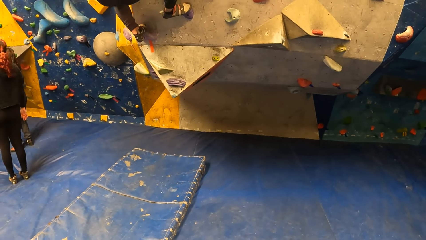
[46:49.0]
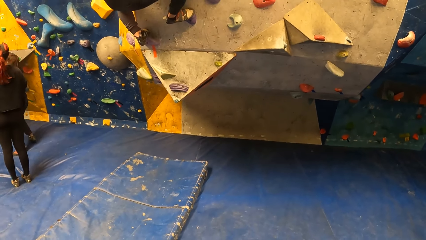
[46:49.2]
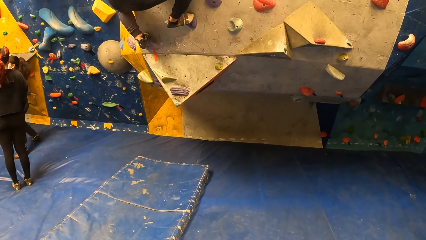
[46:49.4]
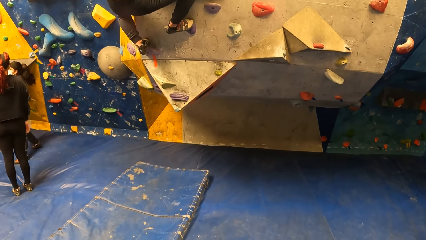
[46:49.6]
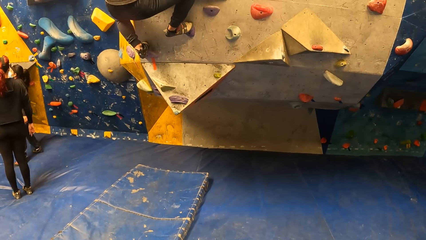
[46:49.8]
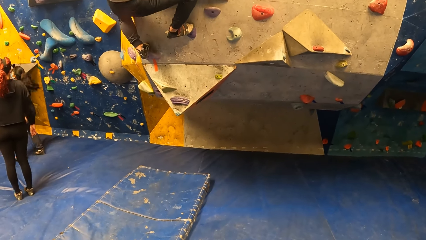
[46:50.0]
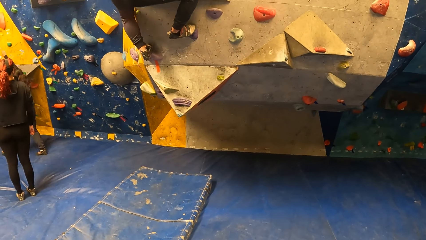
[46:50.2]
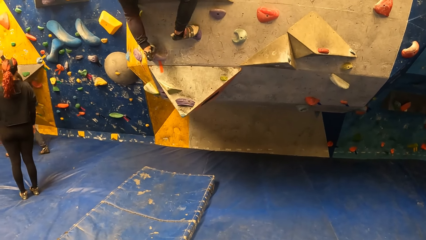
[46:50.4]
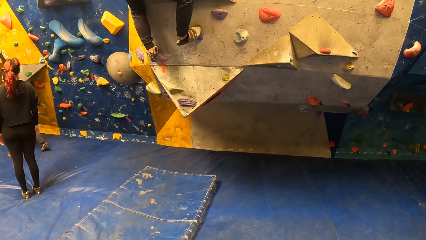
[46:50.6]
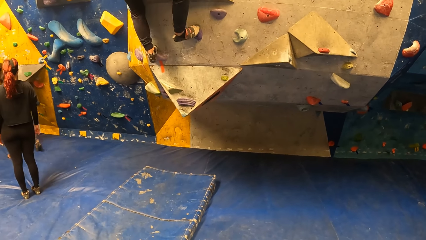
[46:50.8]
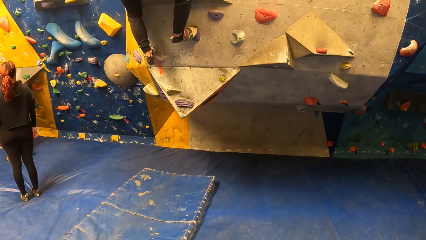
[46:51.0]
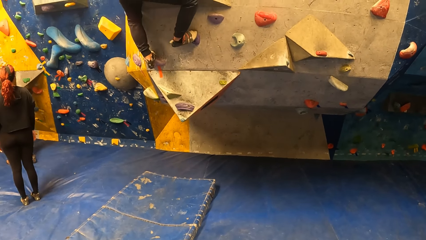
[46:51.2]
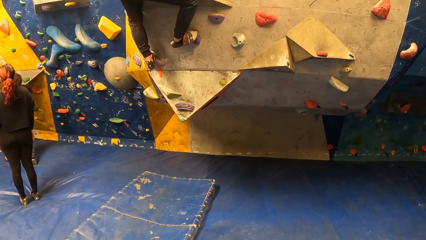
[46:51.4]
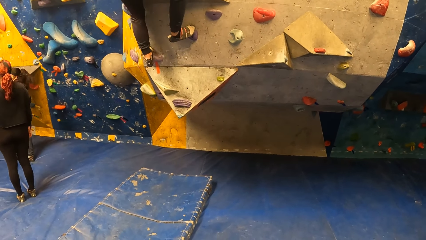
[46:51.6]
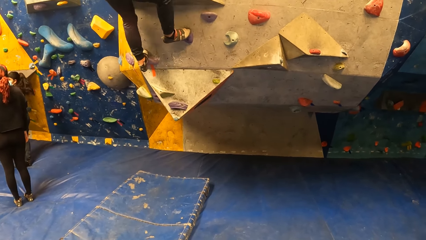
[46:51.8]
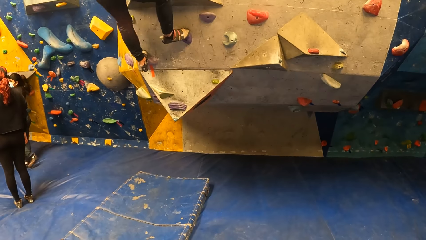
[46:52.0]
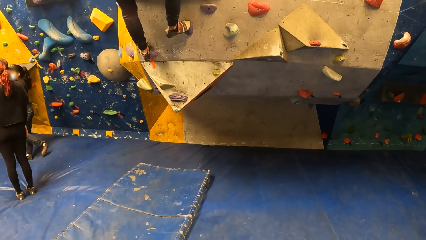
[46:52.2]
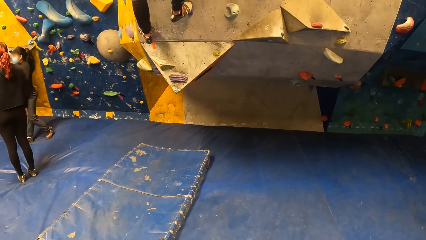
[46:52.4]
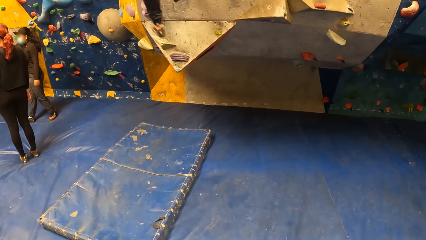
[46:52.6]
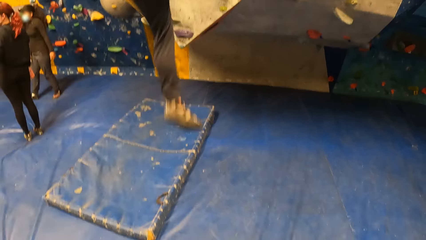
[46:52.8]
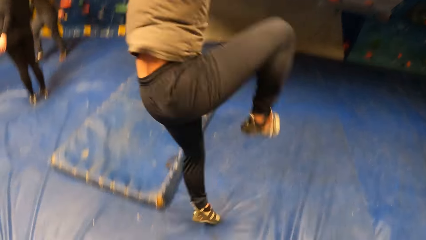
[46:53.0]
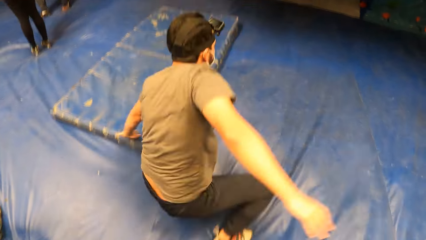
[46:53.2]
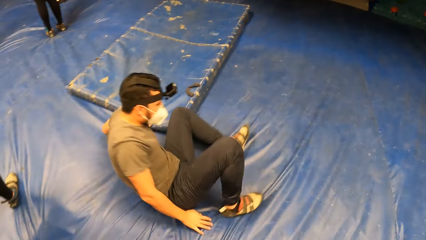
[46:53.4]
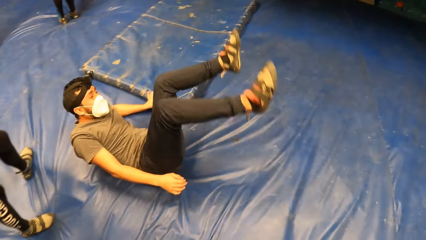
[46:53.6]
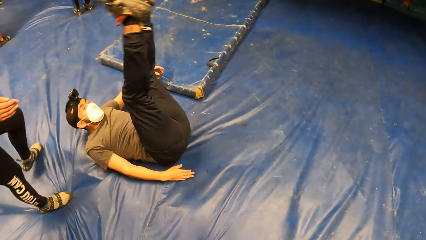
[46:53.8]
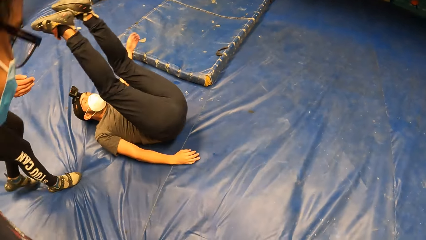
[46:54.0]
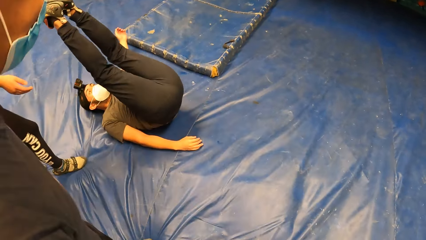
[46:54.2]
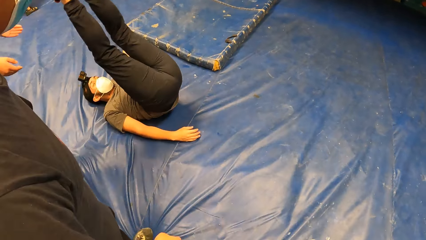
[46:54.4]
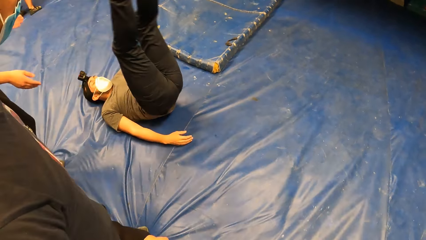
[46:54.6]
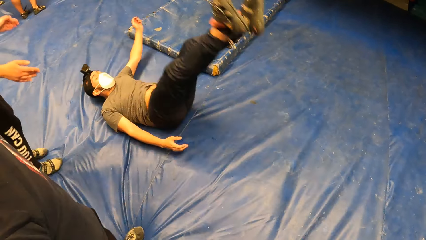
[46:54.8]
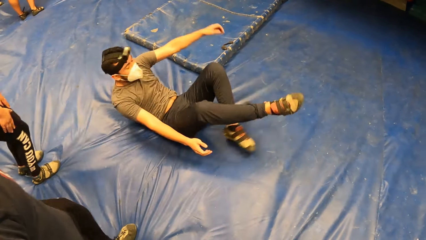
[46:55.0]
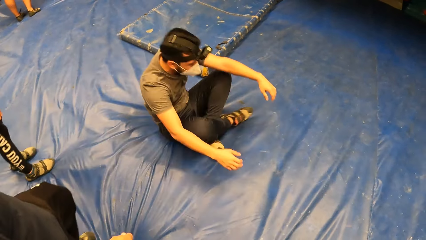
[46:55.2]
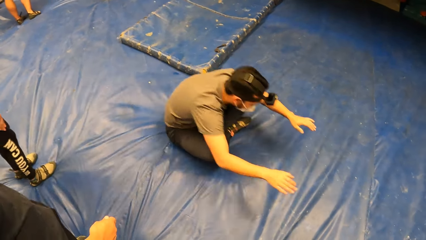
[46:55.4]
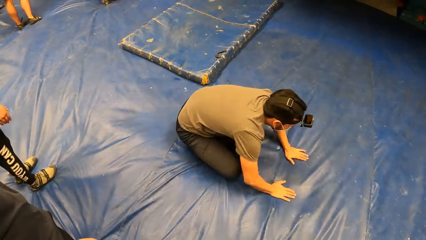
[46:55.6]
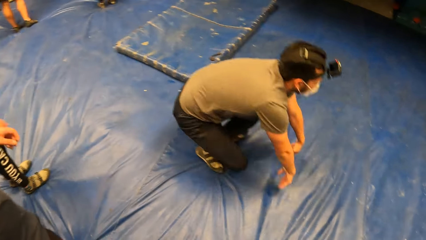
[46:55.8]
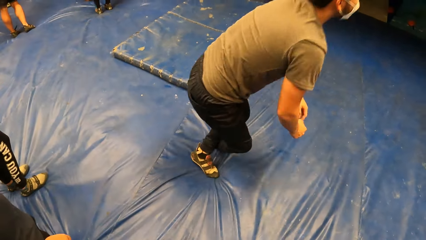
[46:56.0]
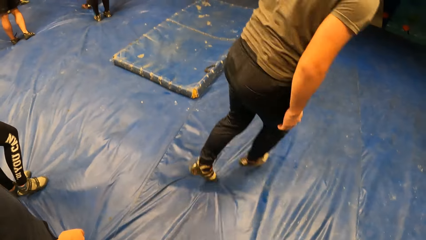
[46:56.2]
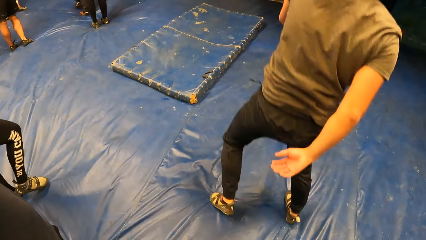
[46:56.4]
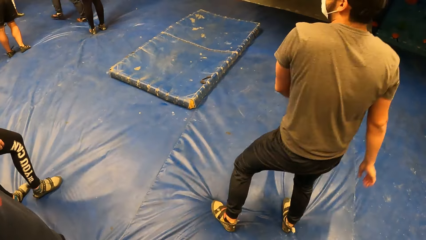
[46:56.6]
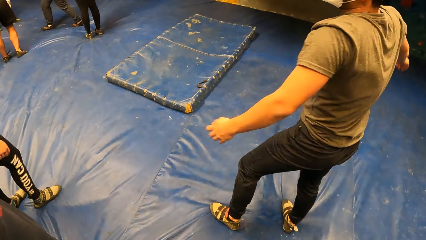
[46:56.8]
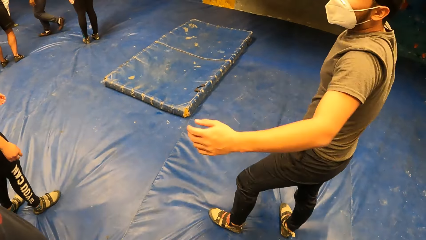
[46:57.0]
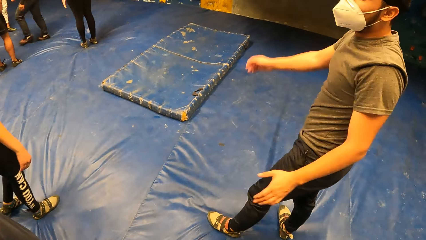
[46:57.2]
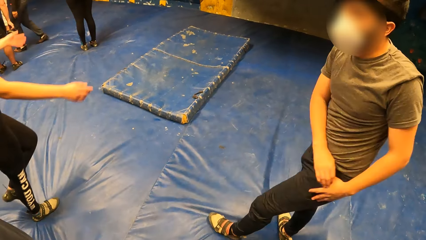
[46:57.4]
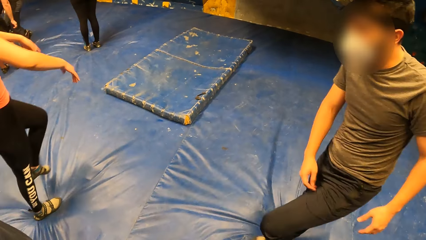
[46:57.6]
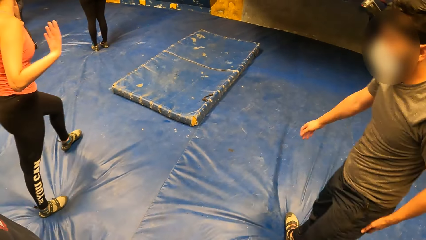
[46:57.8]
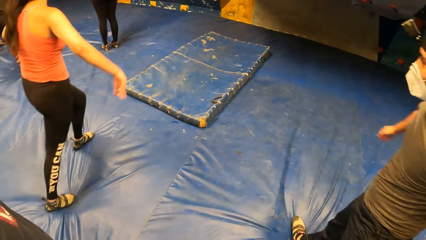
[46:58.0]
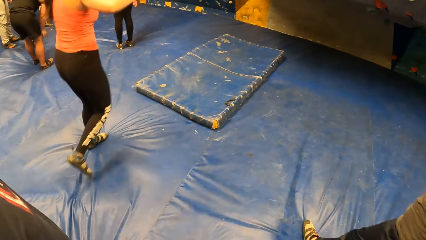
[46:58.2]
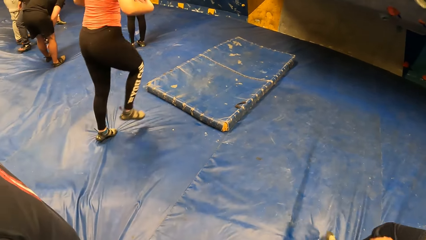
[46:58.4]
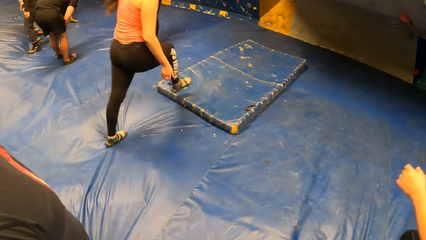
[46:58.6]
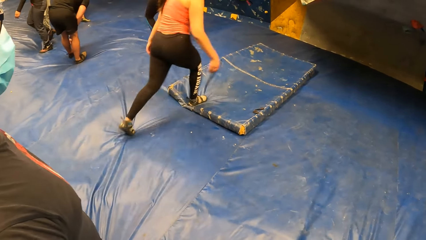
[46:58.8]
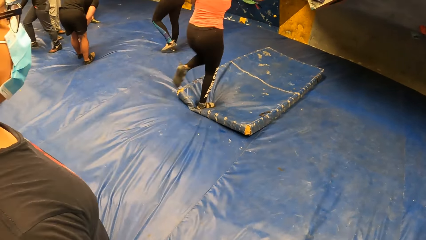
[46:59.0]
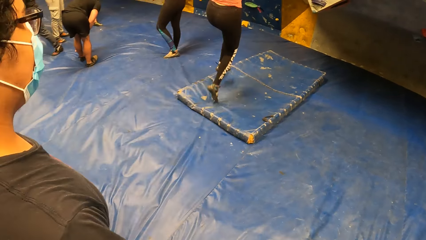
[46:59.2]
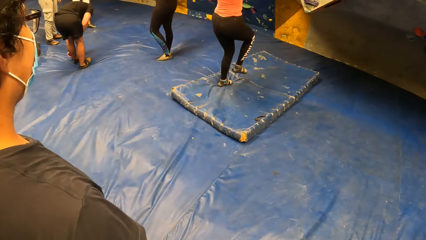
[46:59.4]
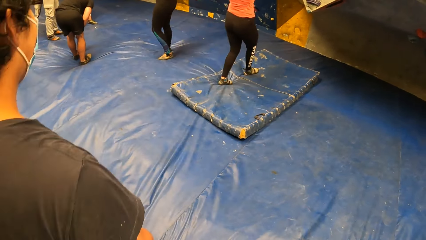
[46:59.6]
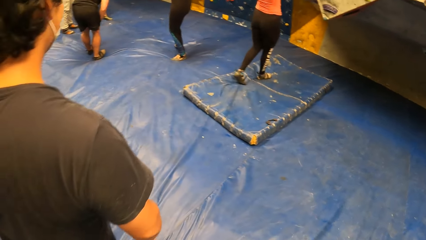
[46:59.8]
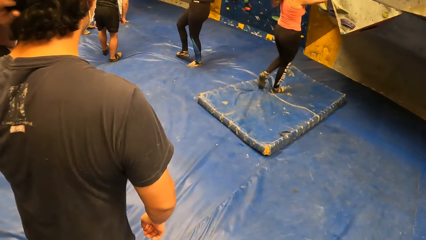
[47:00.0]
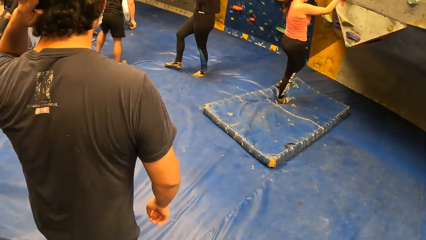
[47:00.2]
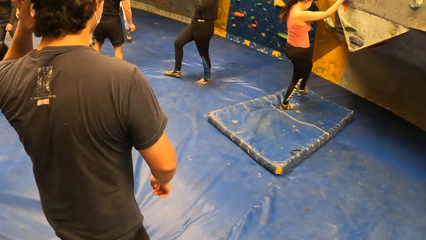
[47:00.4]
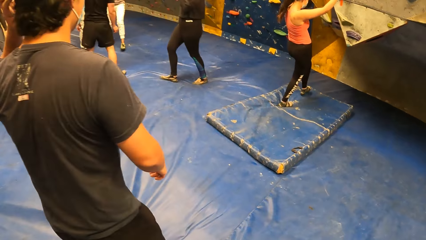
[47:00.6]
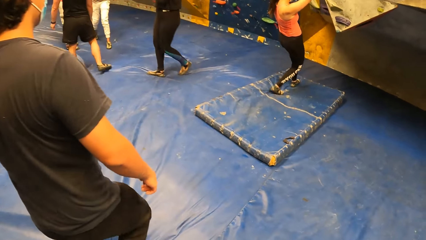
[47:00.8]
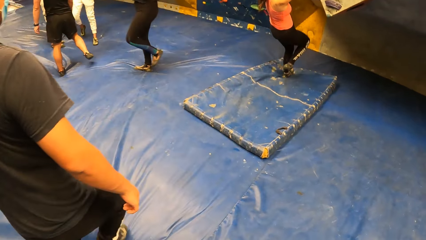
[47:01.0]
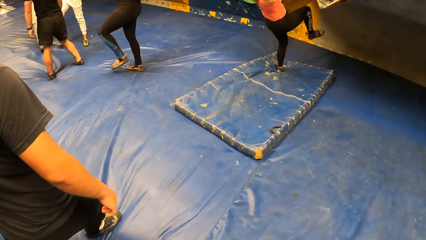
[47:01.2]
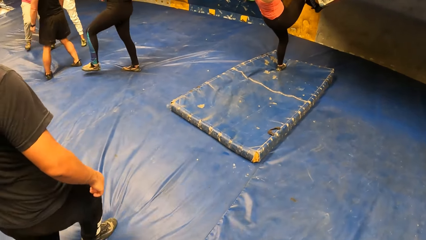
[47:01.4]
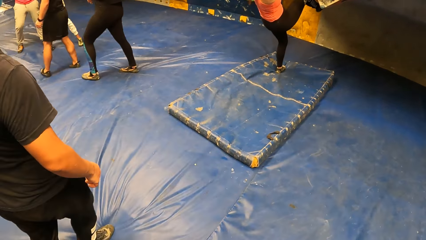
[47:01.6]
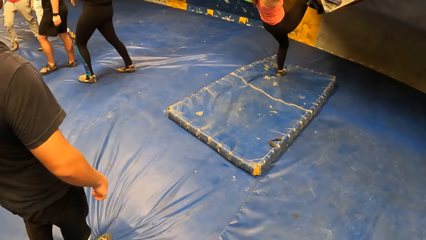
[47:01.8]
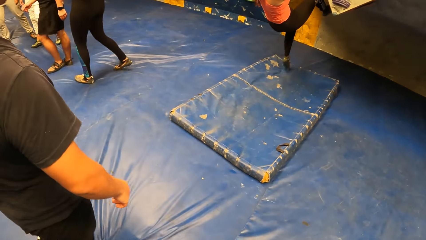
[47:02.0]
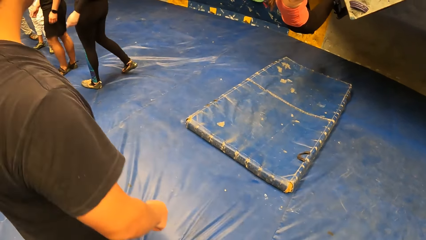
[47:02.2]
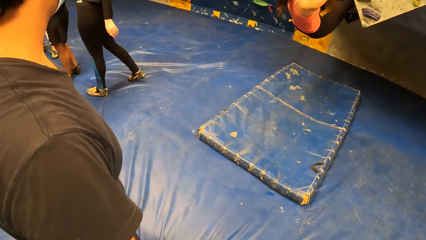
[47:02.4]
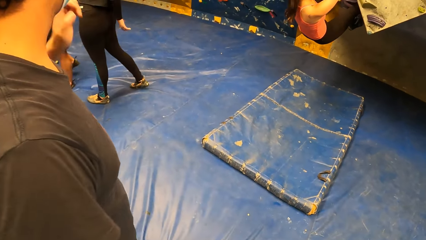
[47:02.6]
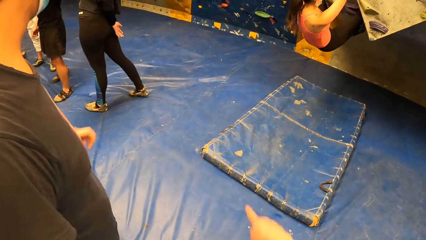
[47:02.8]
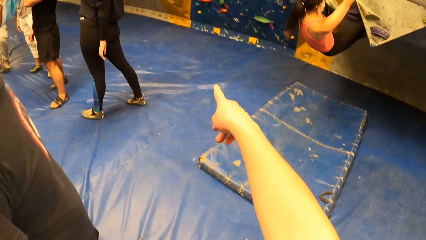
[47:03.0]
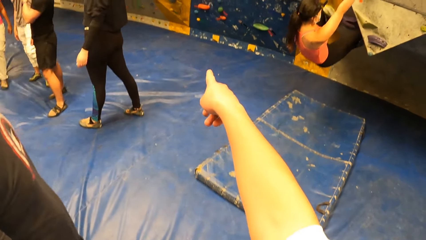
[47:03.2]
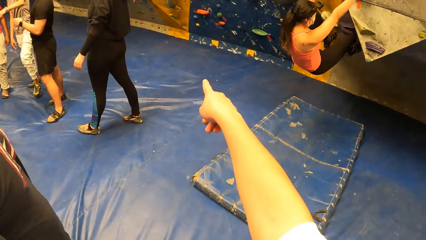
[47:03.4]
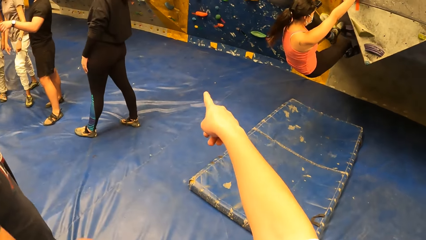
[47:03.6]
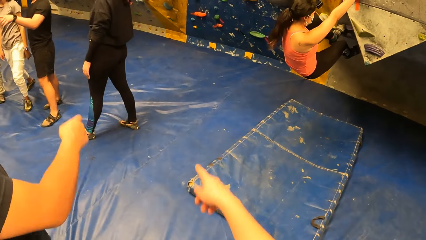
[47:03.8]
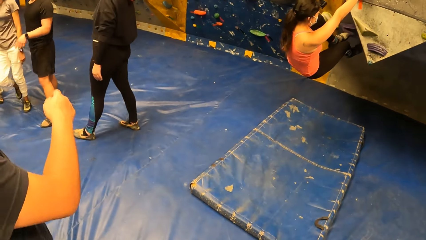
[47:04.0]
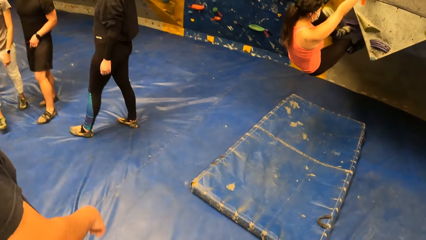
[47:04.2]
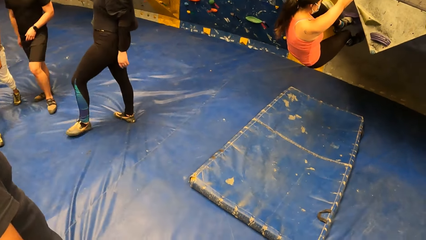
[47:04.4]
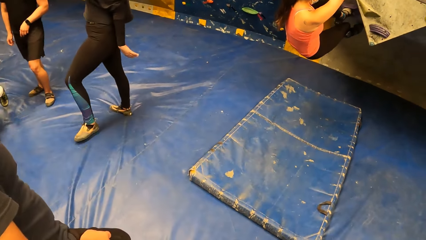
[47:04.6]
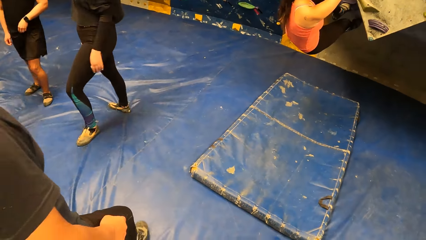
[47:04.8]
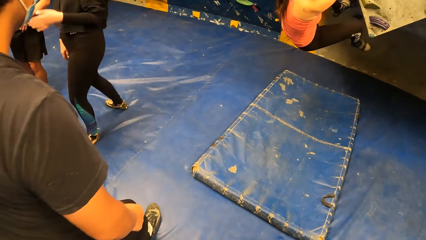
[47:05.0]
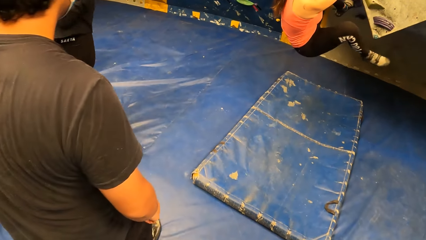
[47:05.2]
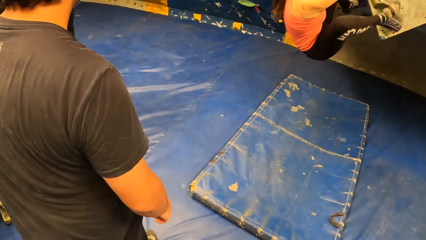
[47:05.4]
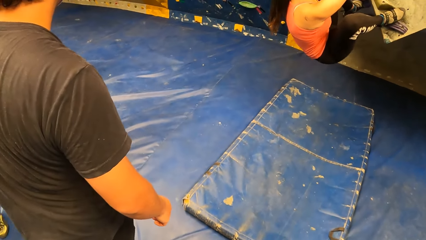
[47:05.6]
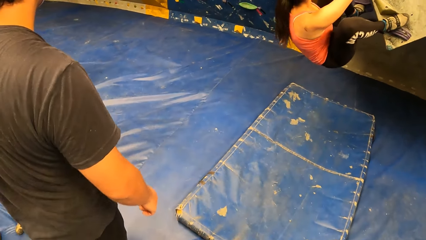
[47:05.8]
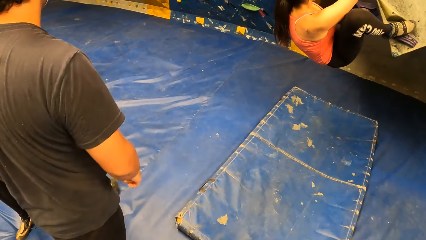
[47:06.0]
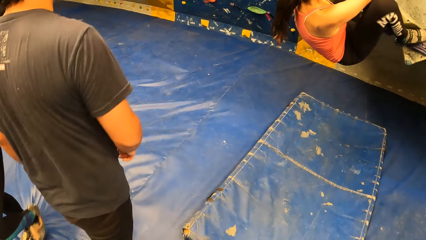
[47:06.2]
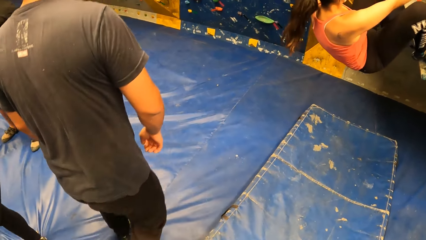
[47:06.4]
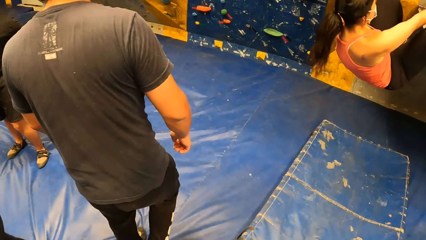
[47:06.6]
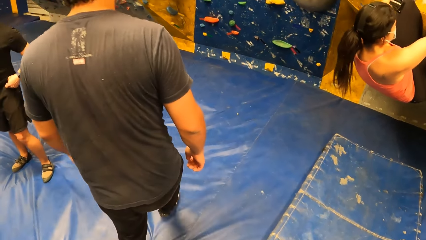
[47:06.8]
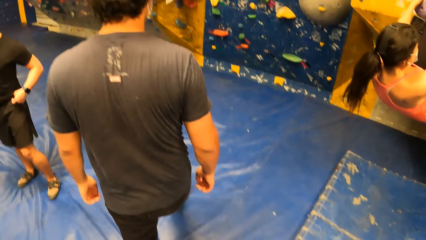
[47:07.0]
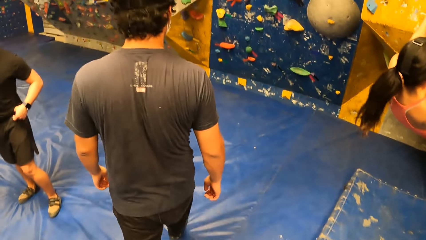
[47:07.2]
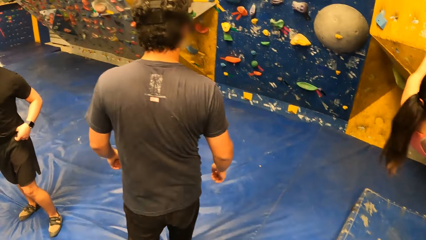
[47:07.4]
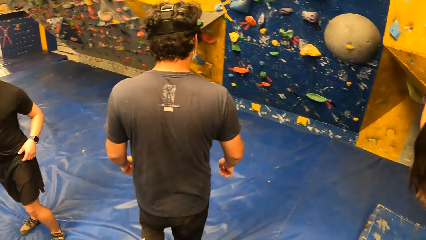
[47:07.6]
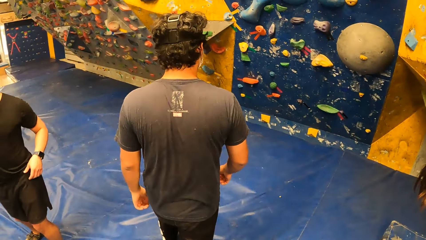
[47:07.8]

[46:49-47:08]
A climber points towards the wall. Another climber jumps off the wall. The camera wearer interacts with a man. A woman walks towards the wall. The woman runs to the rock grip wall. A third climber walks towards the wall. The woman climbs the rock grip wall. The camera wearer points at the rock grip wall with her left hand. Another man points at the rock grip wall with his left hand. The third climber and three other climbers walk around in the room. The other man walks to the rock grip wall.
